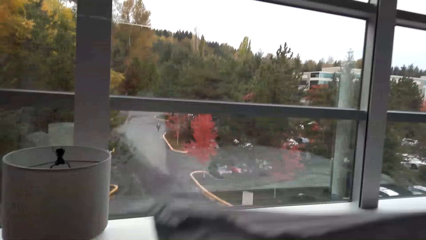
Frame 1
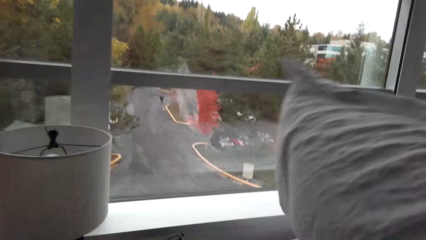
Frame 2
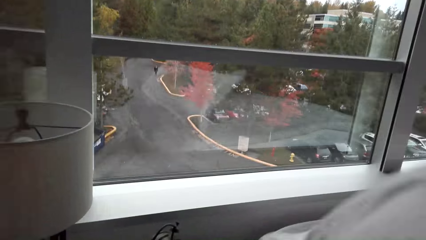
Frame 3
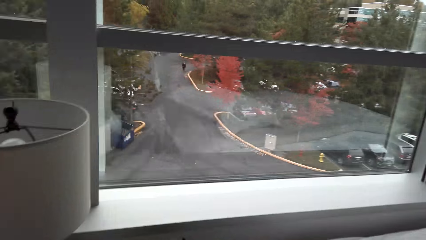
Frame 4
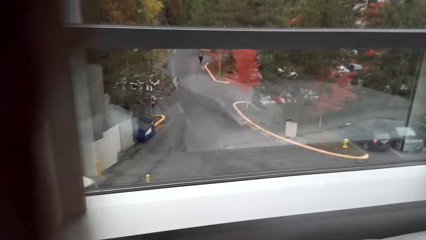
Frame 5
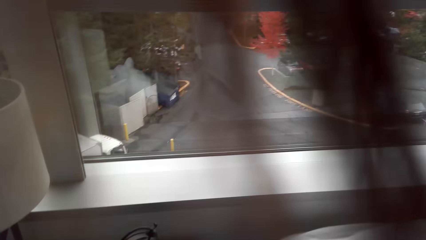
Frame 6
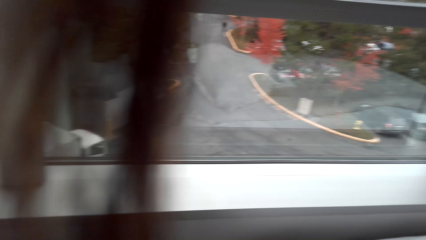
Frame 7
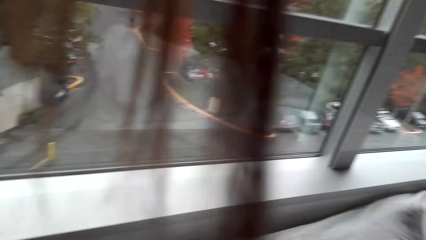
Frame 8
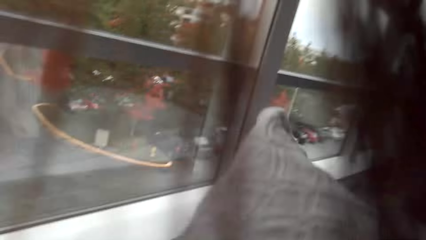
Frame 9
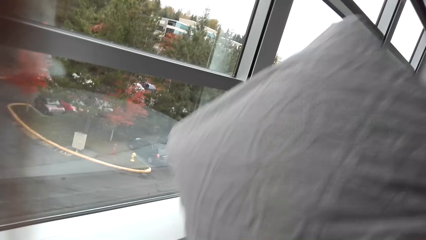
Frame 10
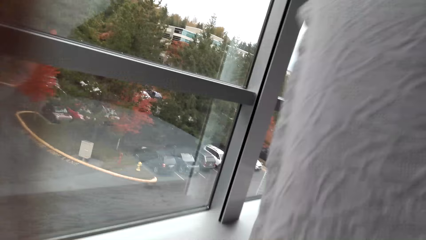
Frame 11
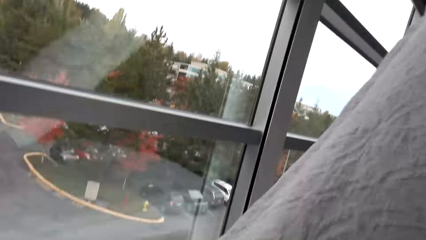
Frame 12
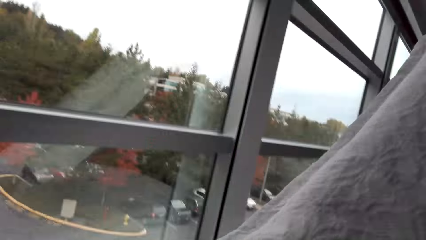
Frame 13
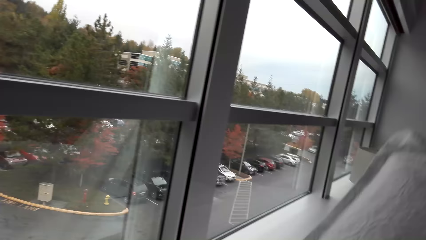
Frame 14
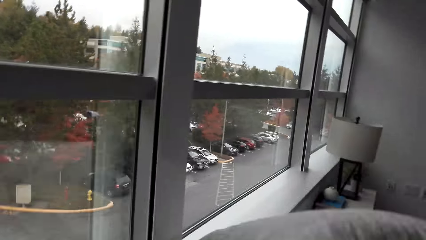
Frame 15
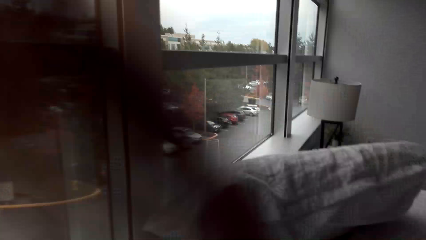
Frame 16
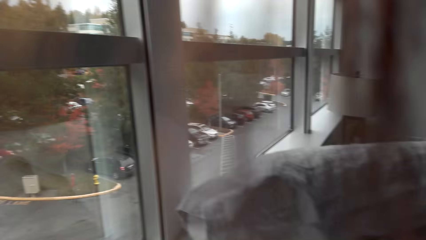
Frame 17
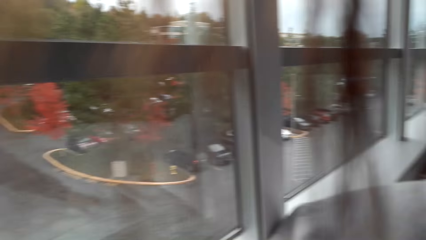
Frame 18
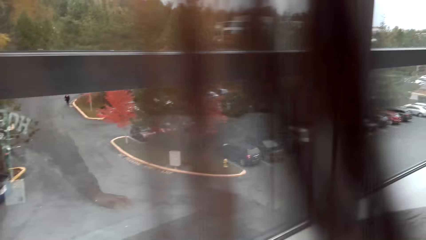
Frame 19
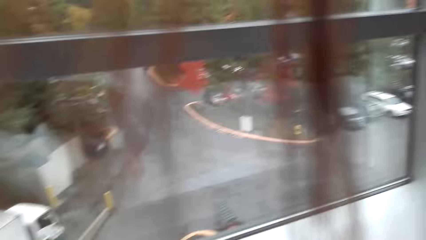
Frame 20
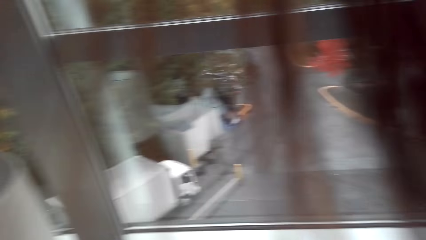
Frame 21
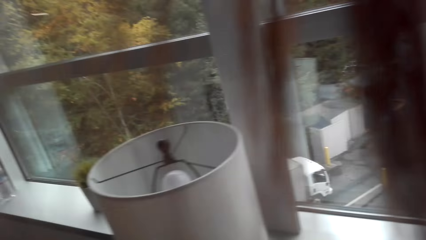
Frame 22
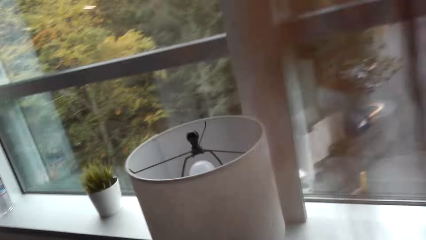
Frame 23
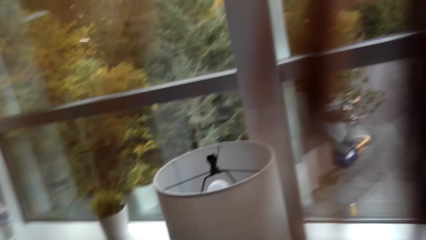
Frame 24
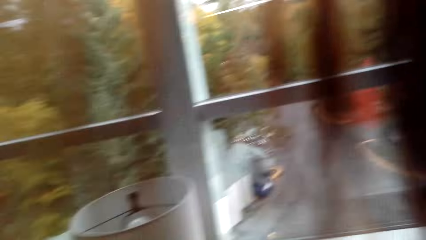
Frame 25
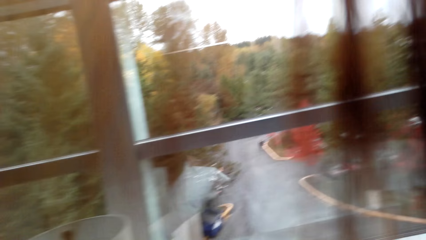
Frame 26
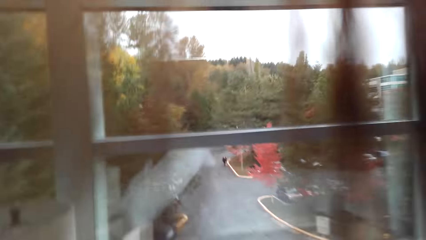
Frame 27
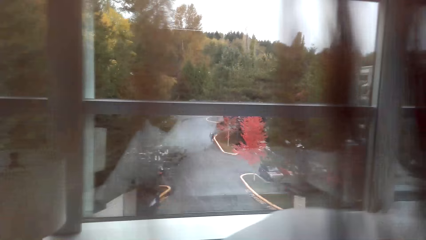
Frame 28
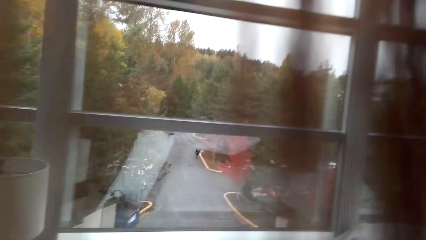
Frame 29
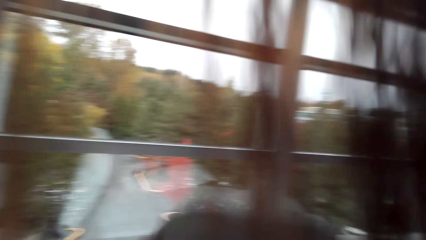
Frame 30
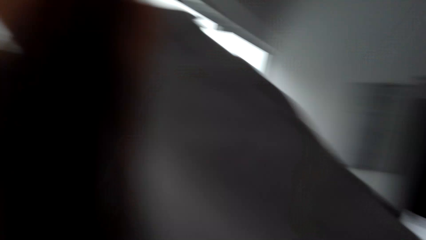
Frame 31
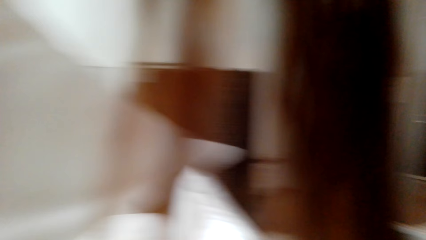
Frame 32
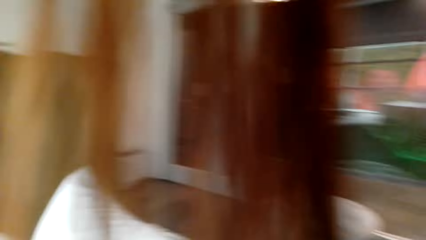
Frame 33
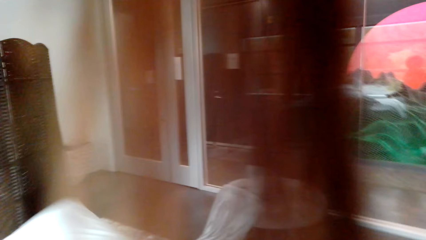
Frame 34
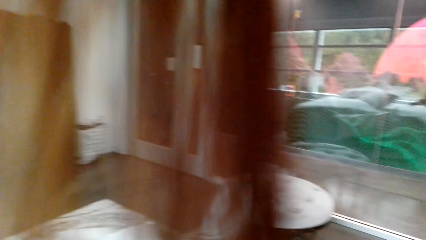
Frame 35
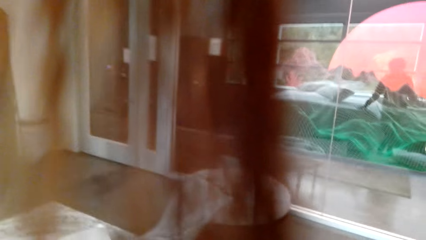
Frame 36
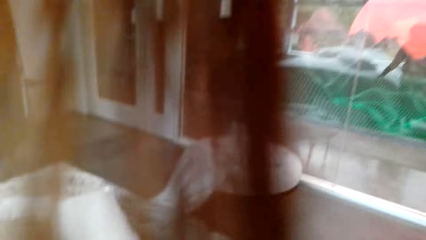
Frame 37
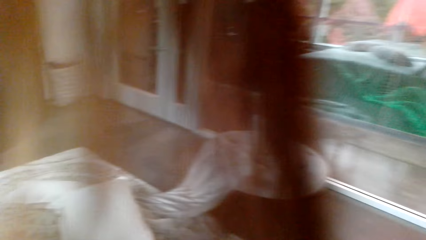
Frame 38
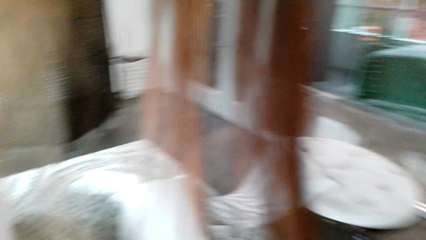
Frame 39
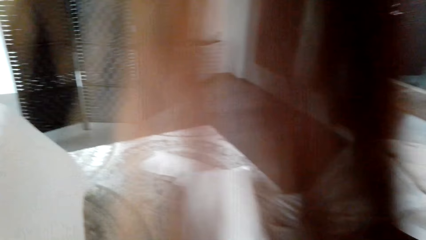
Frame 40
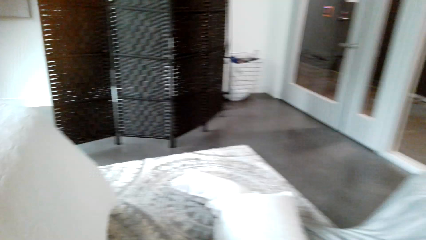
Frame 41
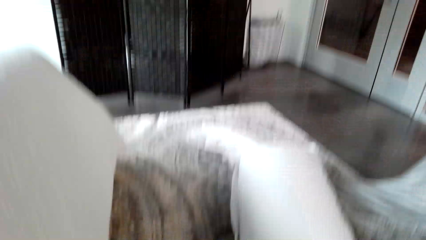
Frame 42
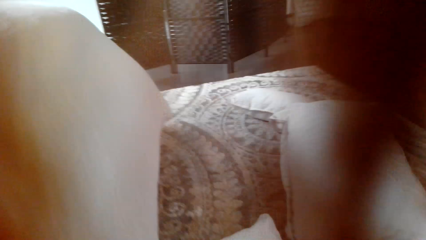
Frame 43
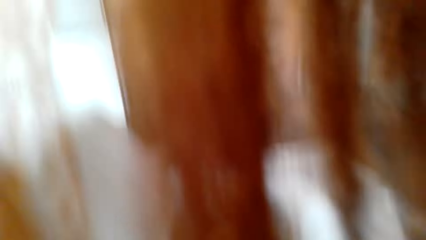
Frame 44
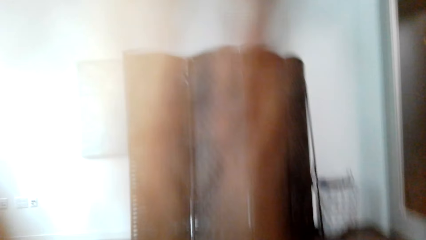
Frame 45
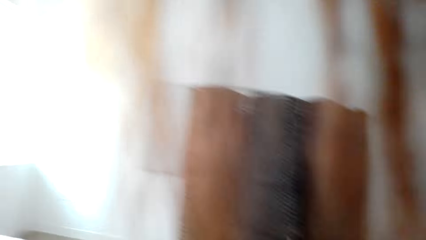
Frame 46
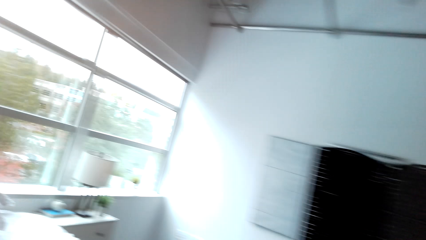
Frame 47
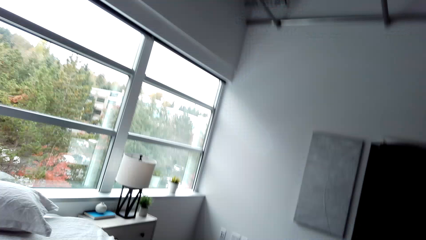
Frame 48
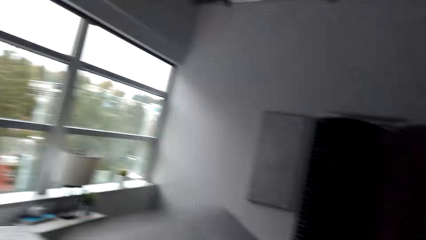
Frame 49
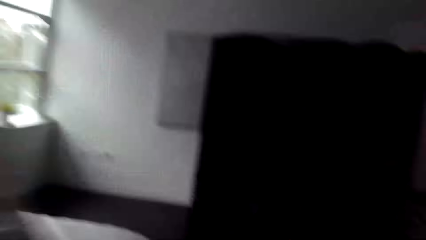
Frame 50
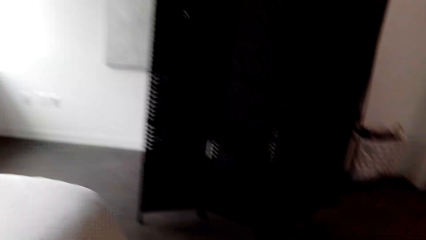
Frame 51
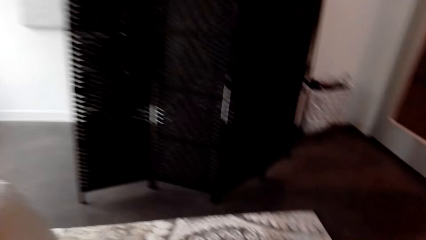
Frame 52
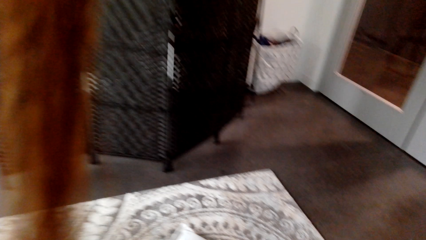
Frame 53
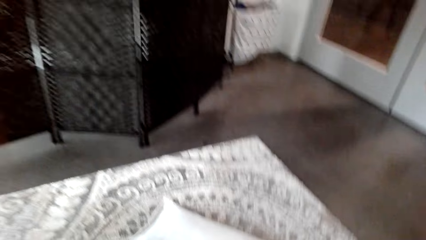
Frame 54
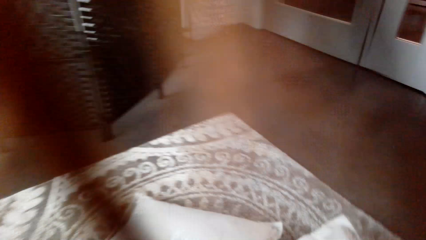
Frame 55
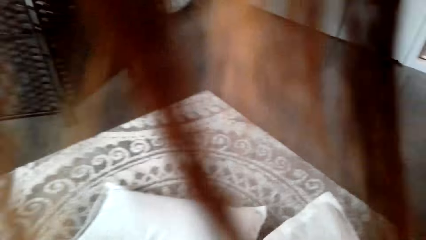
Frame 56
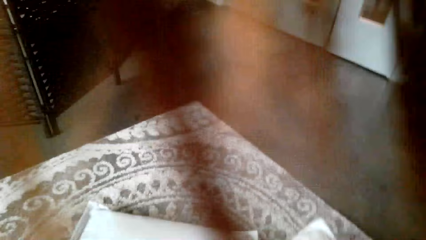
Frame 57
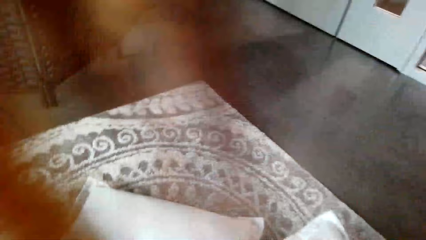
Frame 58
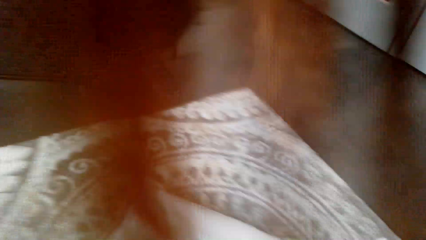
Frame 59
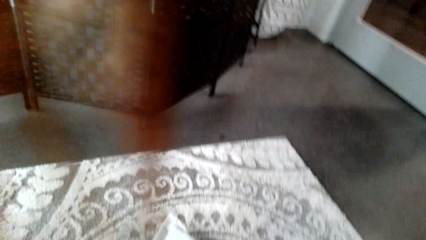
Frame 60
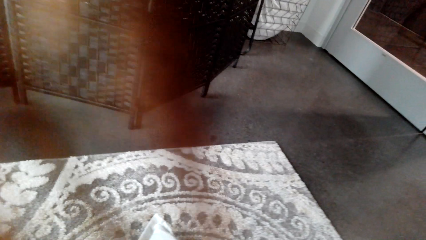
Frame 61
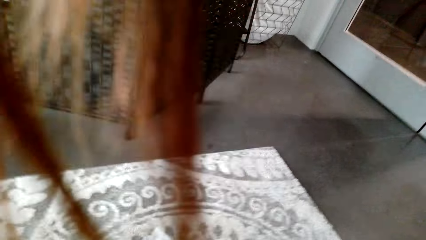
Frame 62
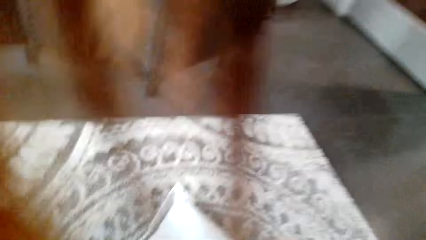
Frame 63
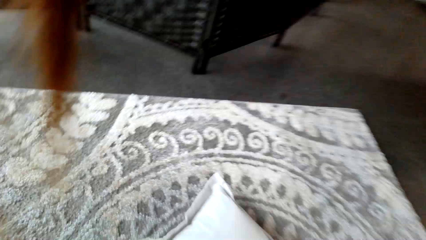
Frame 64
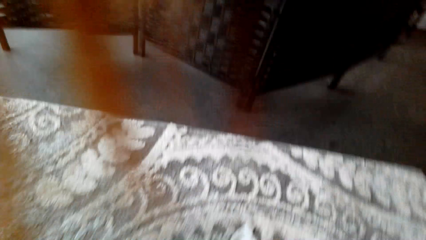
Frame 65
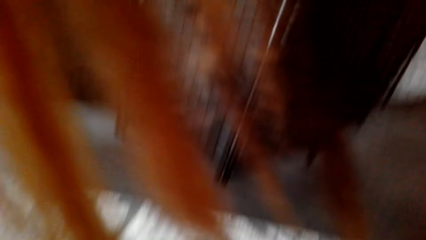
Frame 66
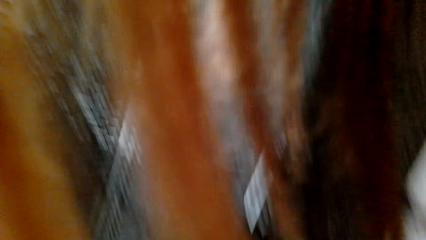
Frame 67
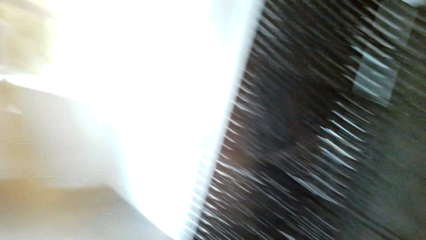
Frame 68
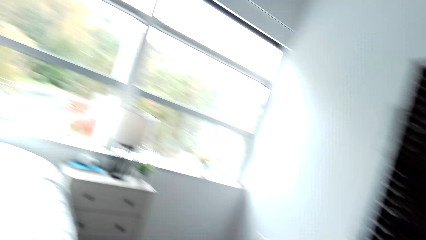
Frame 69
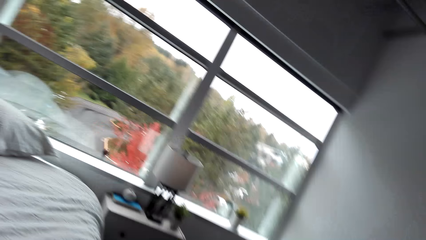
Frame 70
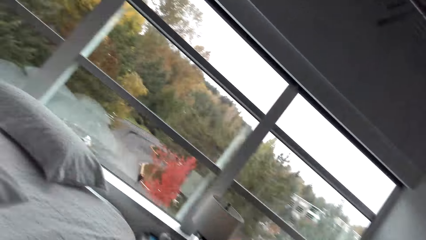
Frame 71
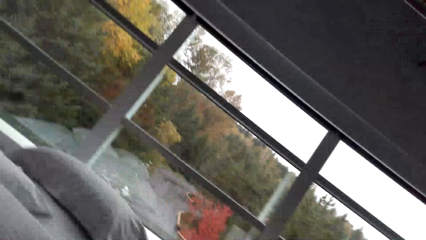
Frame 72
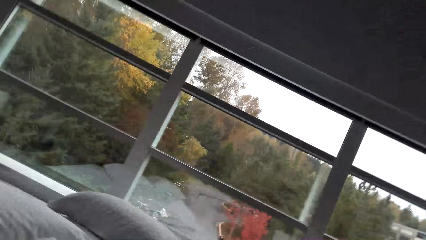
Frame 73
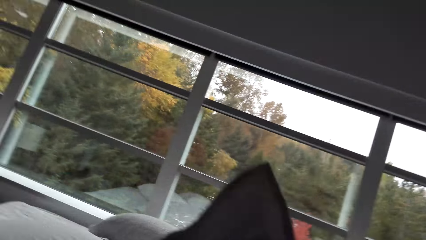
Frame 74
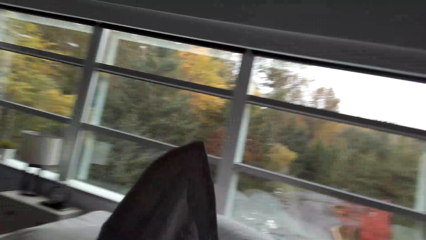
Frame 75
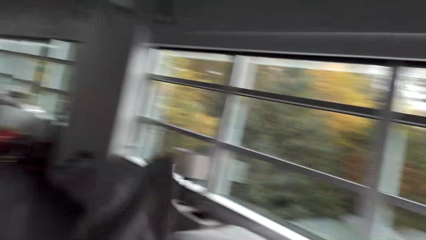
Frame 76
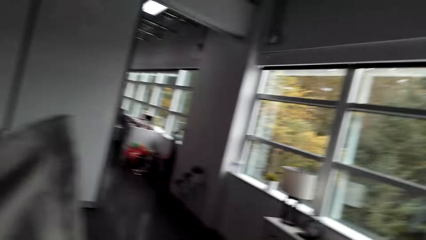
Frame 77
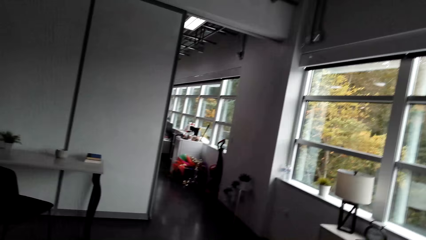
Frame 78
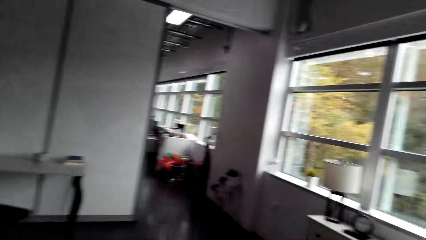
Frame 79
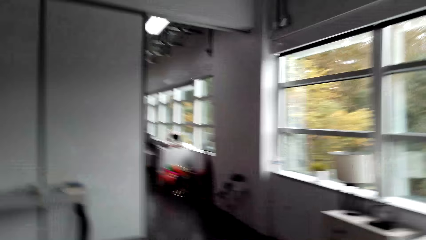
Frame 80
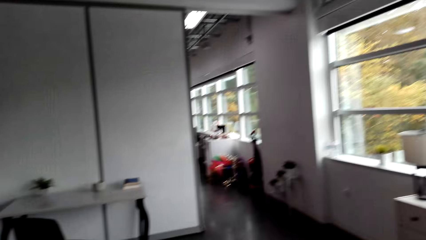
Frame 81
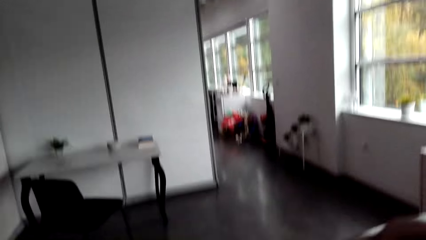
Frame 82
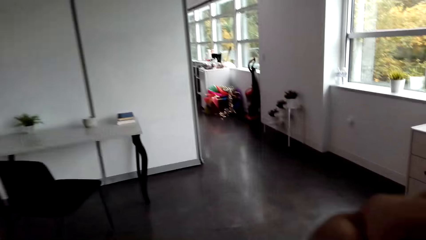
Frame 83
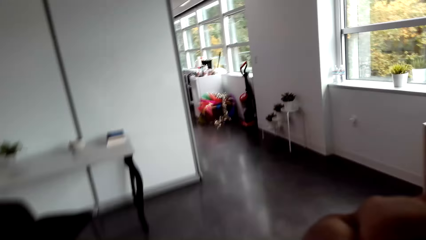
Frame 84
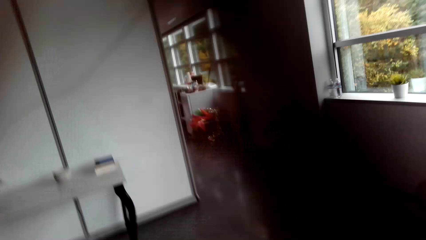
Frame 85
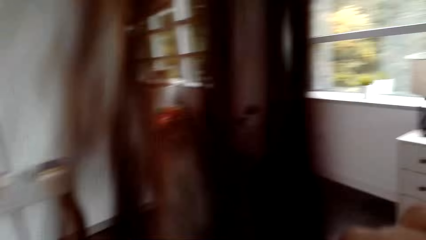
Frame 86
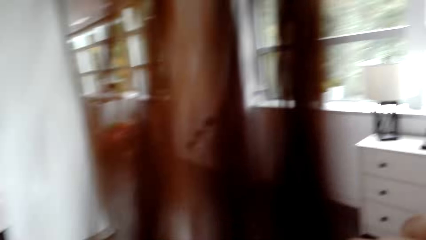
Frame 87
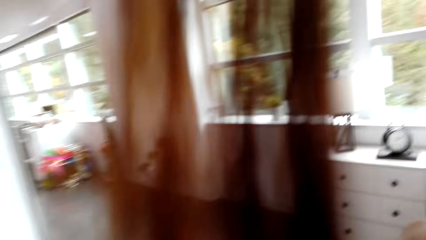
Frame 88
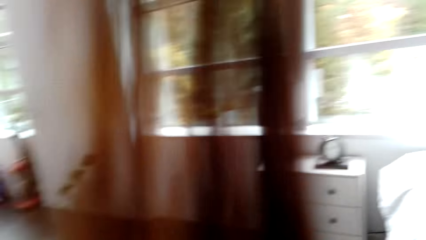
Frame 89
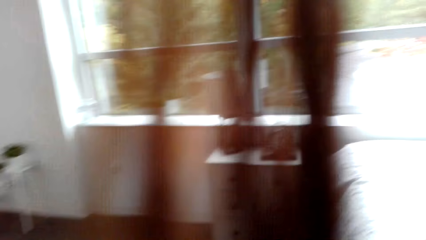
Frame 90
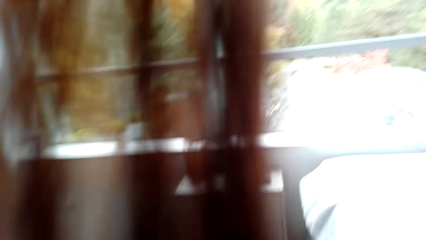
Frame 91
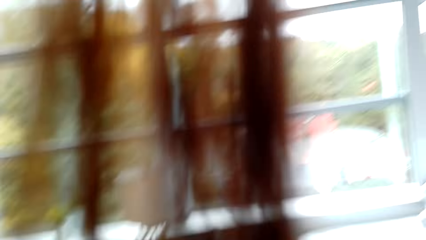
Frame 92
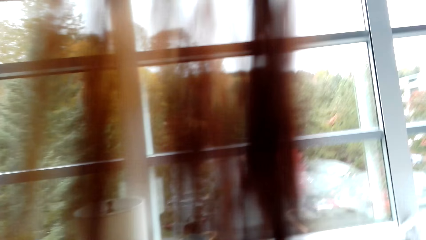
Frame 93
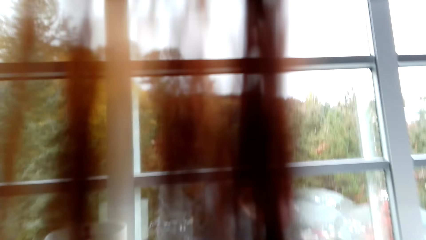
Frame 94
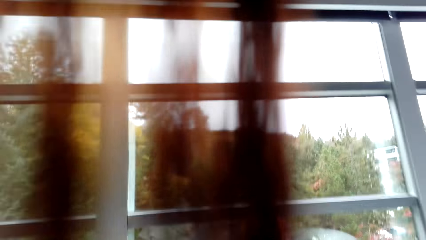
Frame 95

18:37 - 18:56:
The camera wearer places the pillows on the bed. They stare at the window. They place the pillows on the bed. They walk around. They look around the bedroom. They pick up a pillow from the floor. They walk around the bedroom.
